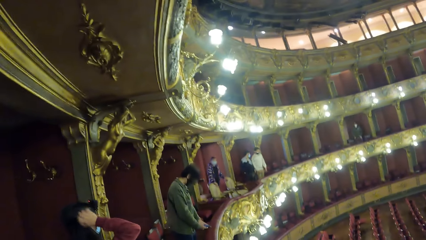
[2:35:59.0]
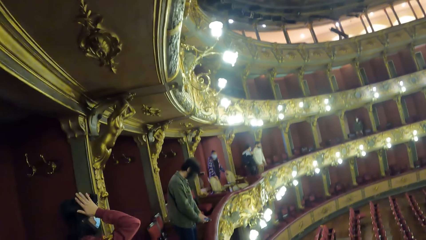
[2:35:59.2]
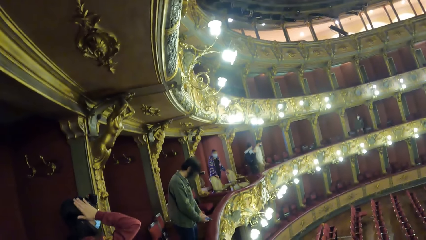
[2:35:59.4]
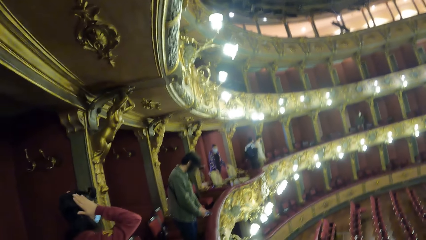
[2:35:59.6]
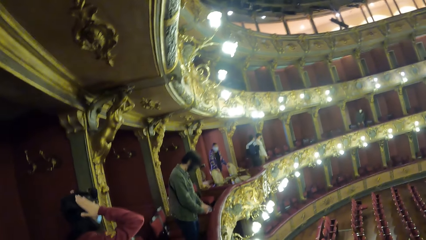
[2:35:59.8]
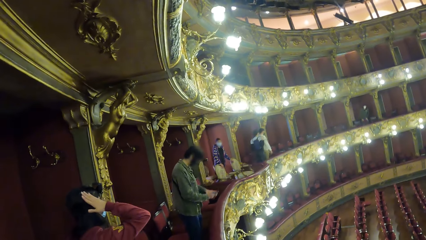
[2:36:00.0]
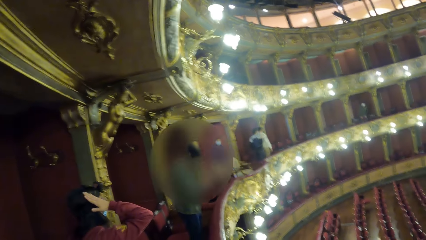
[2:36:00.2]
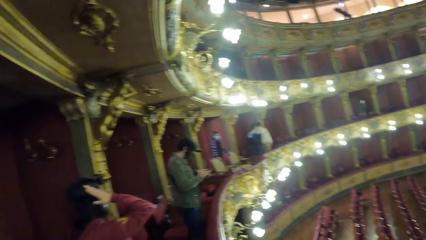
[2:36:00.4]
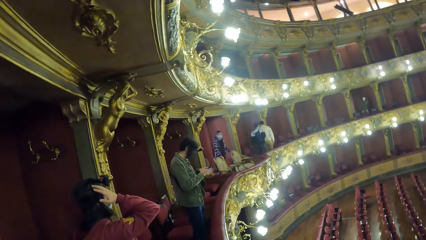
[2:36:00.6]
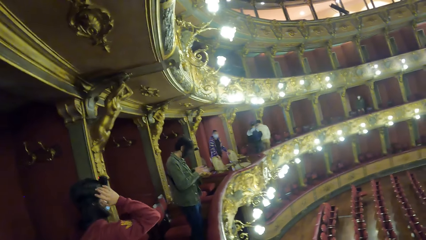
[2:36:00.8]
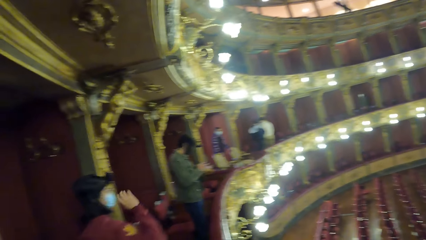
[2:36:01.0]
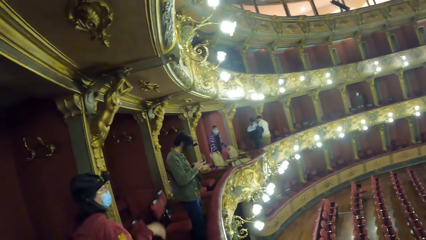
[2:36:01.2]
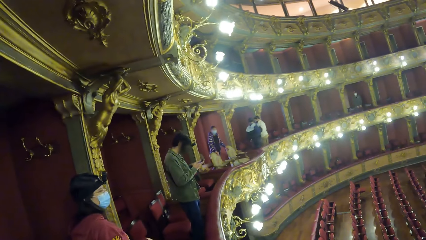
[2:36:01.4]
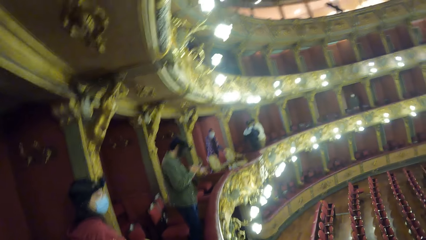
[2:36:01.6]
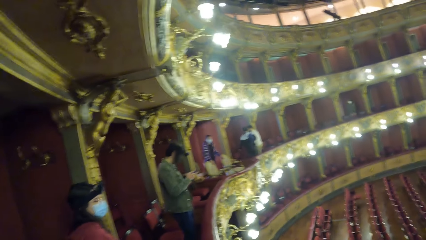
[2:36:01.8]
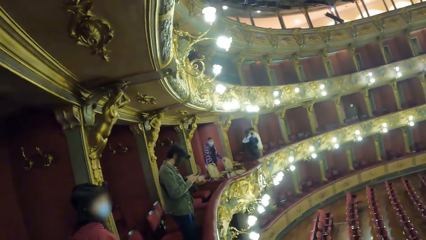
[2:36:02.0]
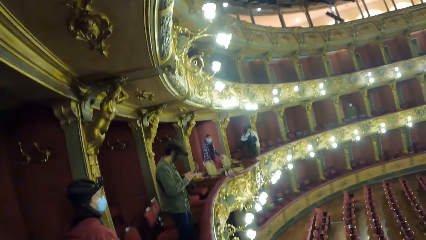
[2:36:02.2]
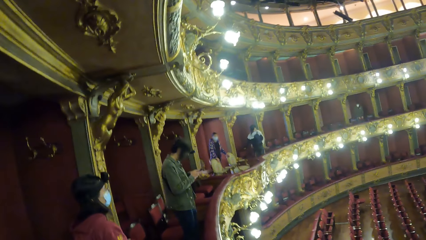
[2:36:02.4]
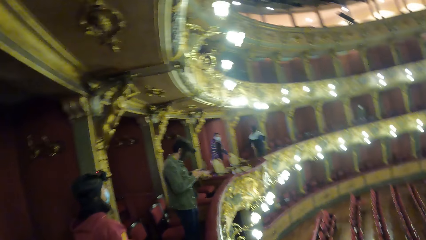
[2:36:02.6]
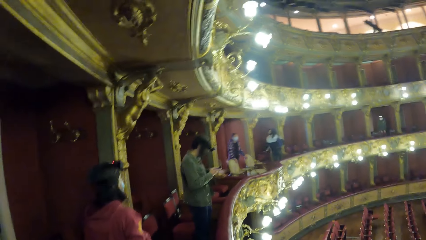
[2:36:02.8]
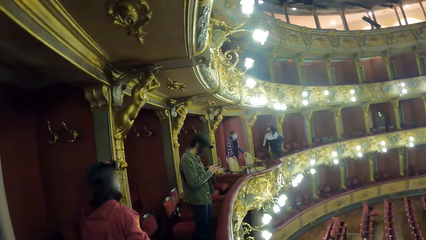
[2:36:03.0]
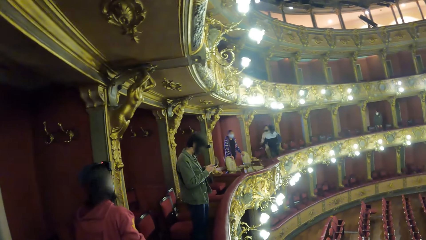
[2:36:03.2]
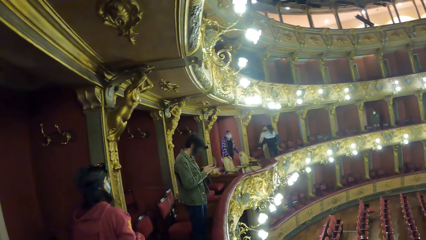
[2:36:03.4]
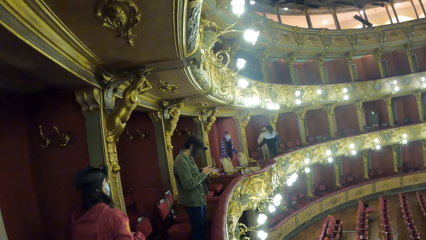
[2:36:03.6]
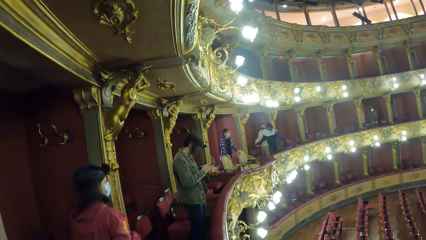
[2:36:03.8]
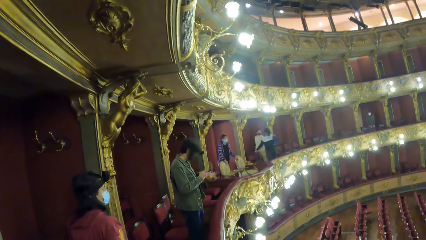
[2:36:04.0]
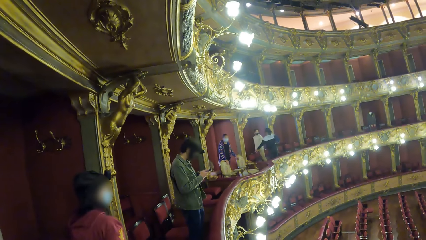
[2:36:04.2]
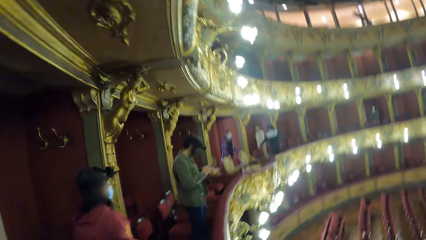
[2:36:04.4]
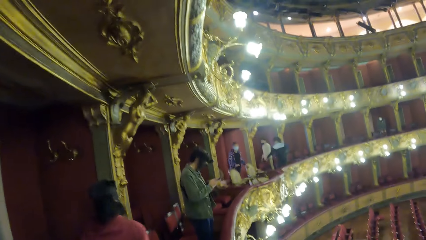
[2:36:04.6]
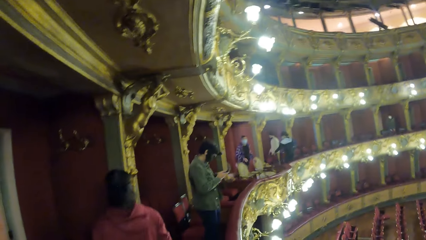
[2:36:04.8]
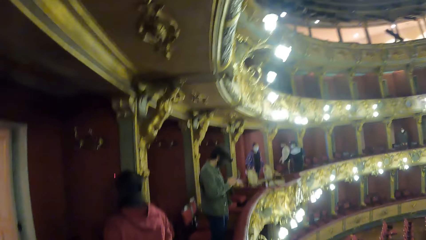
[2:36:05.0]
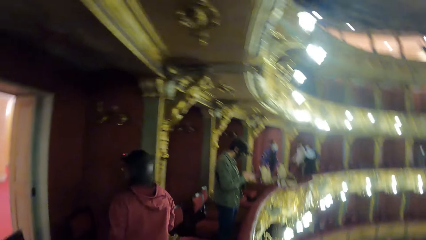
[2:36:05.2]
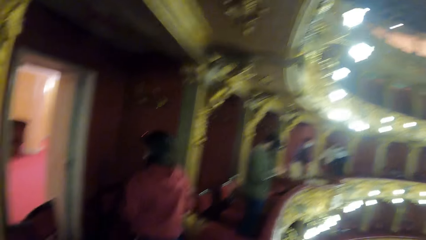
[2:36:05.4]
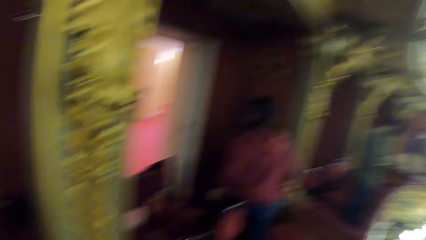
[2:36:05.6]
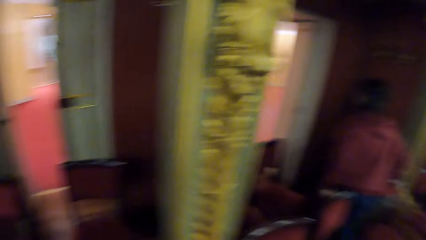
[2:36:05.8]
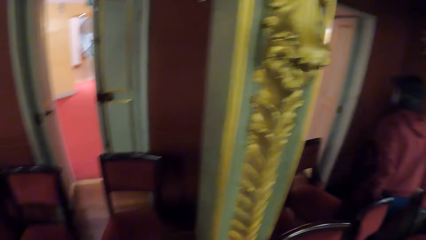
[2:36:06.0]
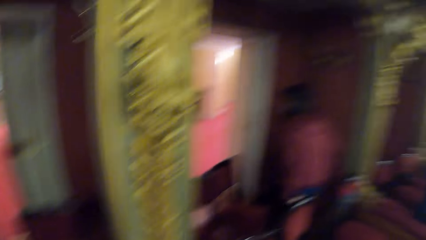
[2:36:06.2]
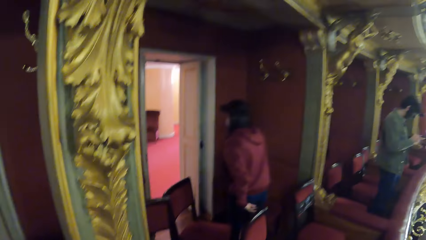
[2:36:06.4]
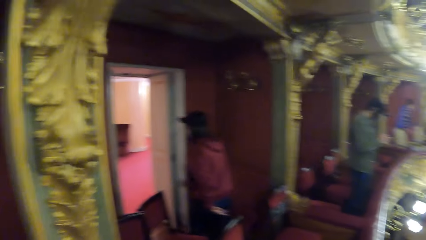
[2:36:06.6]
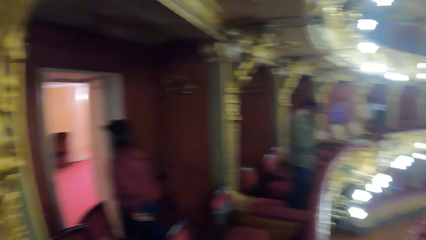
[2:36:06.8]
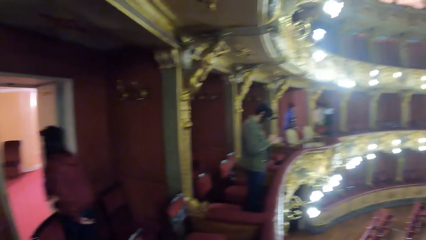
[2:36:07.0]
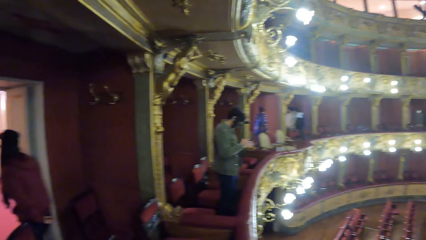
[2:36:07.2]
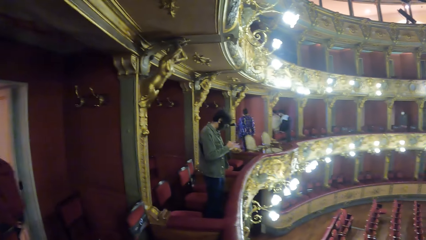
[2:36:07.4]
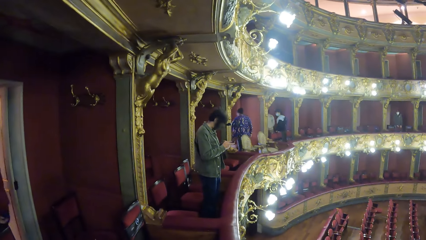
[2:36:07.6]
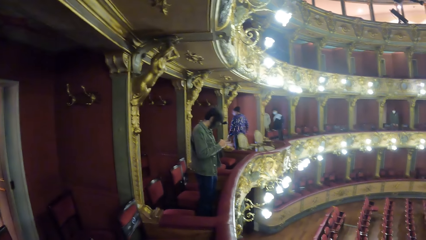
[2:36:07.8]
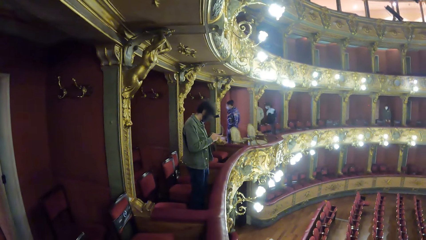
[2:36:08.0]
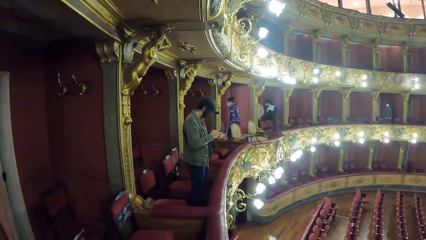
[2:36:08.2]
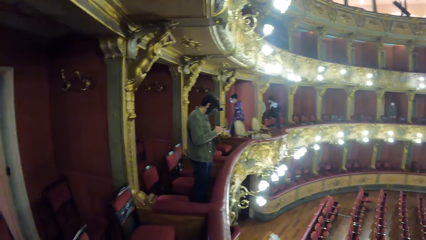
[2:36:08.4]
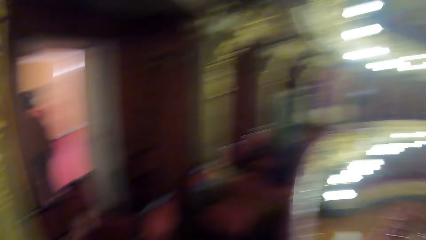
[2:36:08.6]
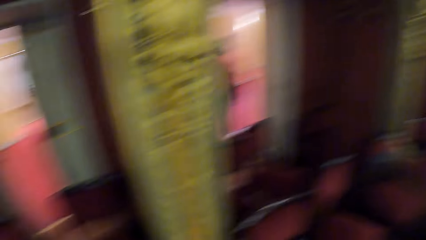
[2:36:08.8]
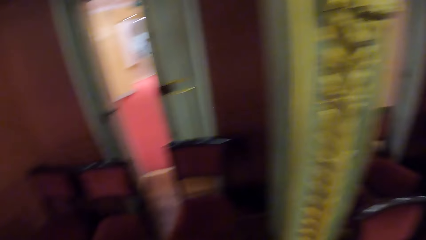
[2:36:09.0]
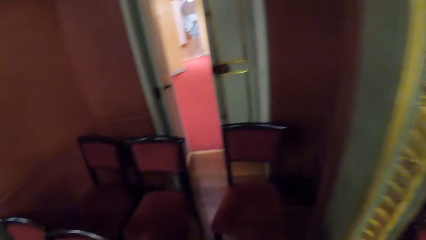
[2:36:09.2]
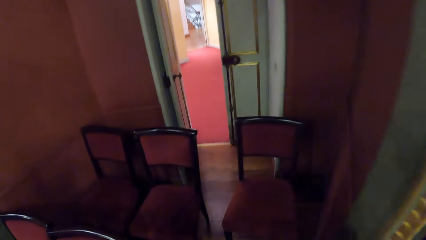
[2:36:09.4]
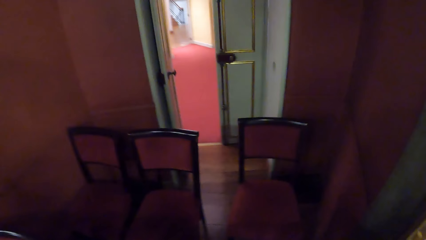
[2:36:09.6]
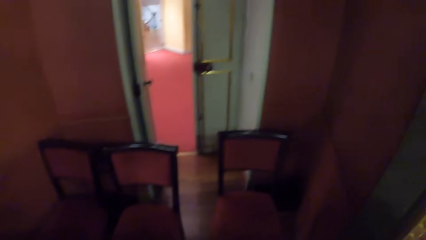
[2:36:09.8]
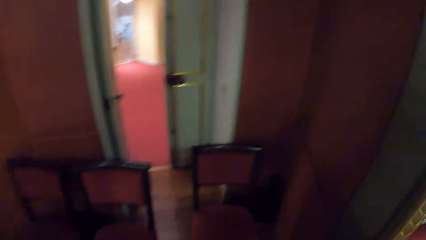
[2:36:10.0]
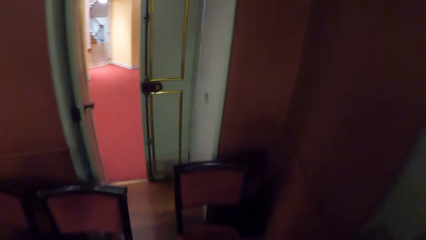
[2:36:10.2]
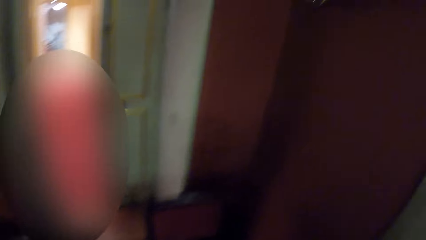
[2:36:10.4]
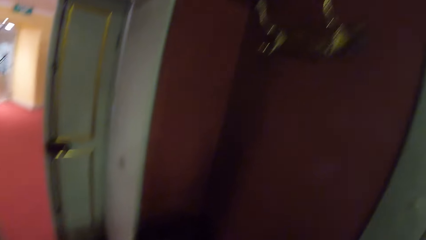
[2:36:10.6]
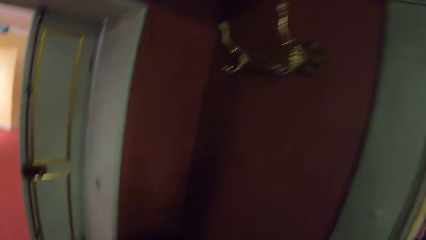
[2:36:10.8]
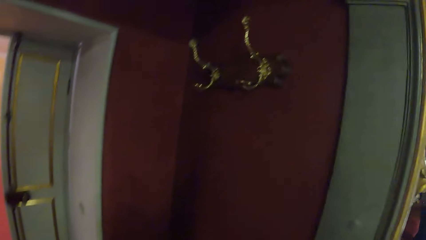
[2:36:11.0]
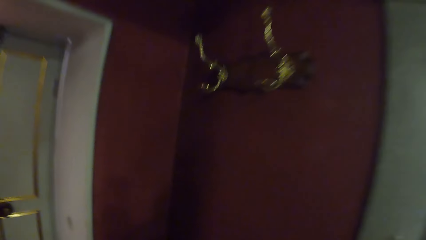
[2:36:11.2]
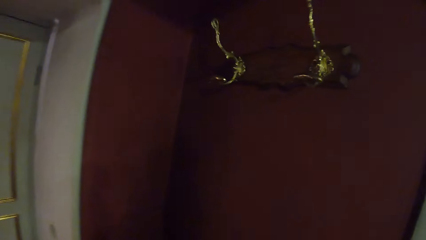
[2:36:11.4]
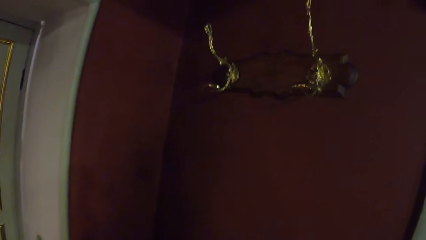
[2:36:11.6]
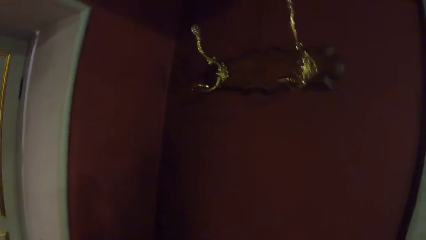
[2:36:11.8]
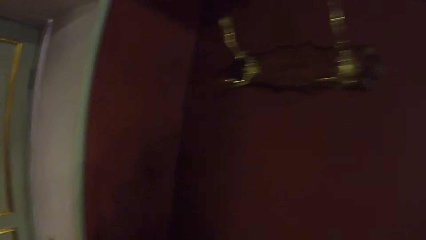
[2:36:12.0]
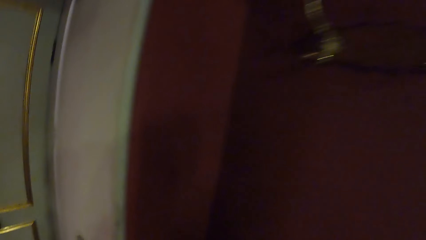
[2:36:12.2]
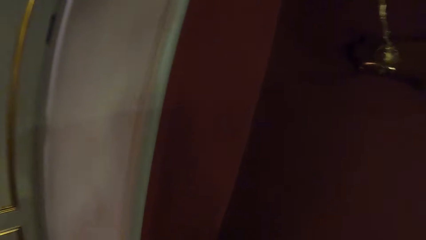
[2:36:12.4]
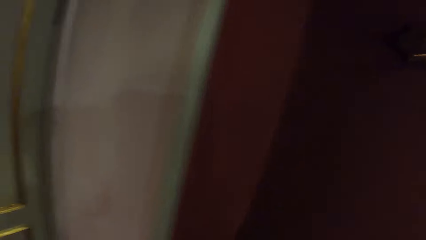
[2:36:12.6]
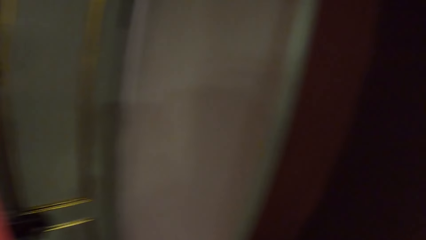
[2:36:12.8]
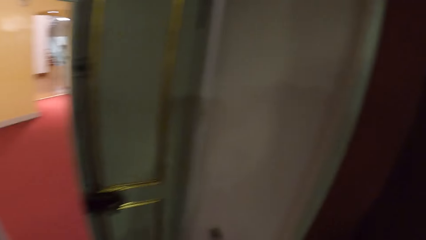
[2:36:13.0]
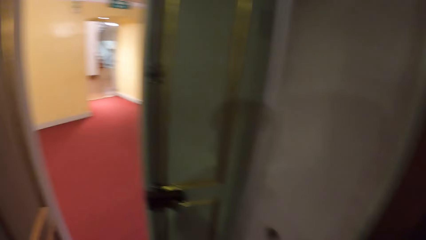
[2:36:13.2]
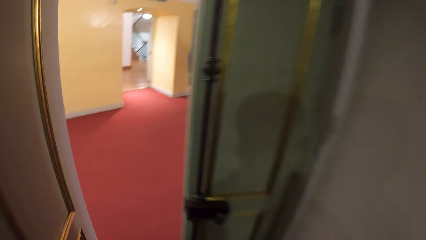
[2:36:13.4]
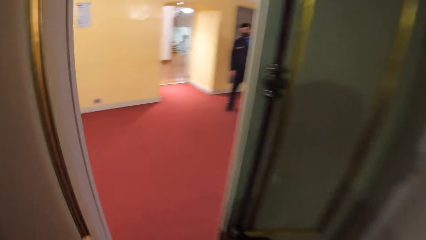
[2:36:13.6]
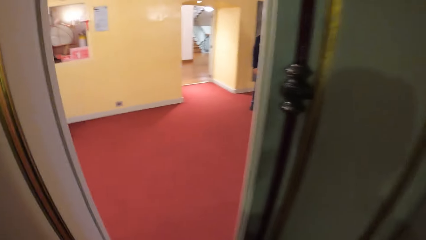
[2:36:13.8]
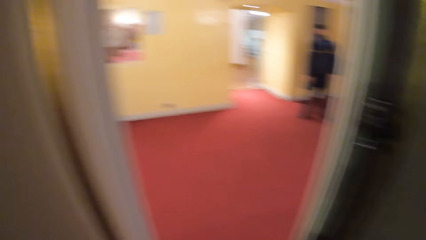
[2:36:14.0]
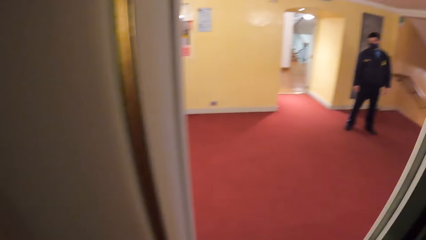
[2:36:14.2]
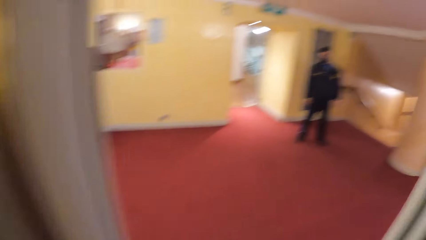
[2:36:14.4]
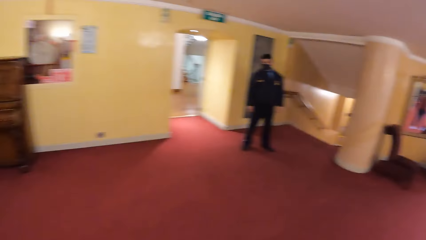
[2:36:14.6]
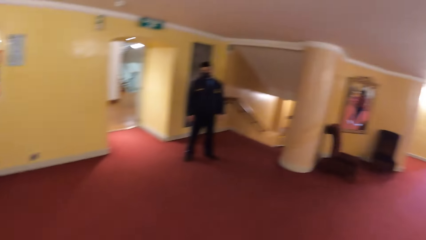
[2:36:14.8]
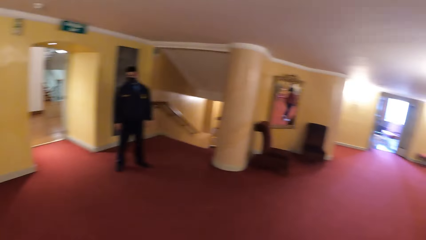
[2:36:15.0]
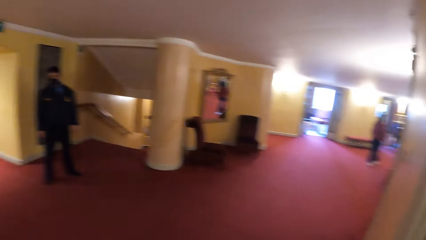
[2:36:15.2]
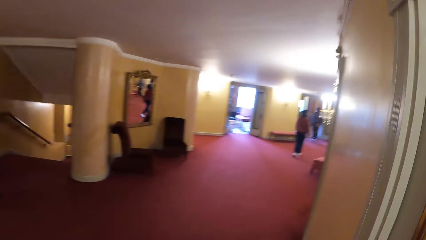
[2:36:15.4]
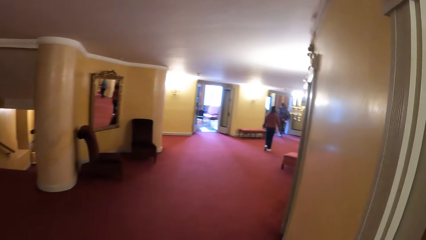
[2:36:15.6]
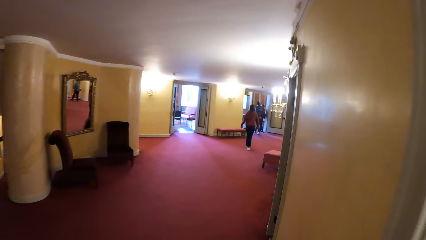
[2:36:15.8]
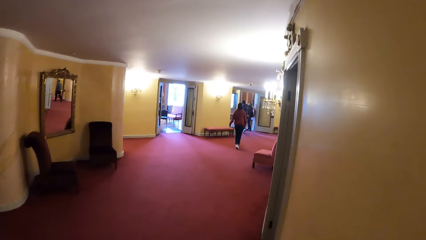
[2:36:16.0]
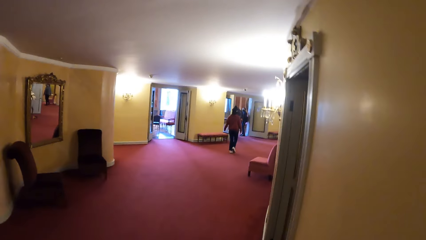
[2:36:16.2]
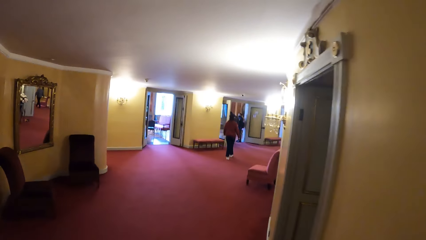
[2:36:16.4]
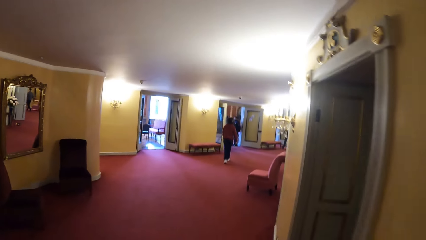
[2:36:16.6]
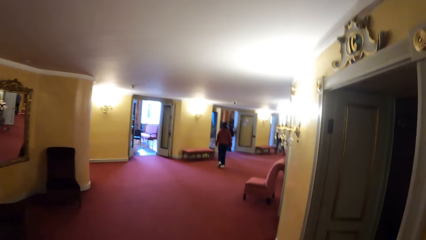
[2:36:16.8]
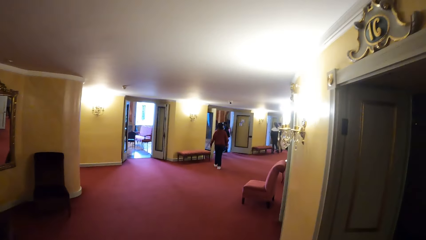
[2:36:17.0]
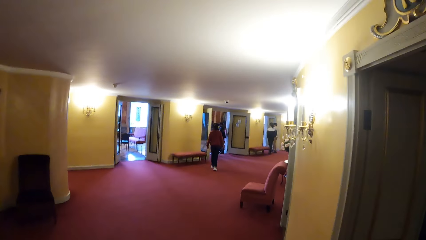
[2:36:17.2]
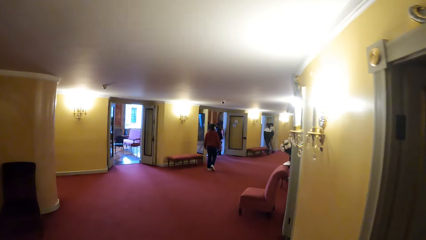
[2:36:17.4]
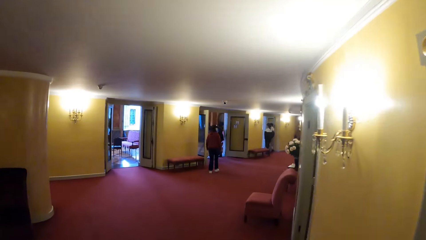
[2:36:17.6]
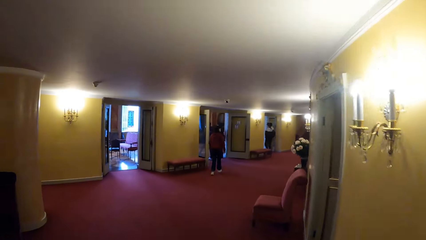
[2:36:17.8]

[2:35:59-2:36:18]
The woman walks on the floor. The camera wearer walks from the theater hall.
